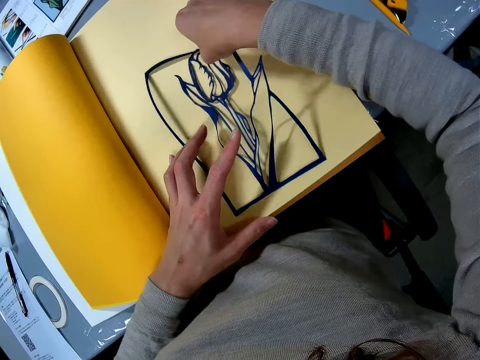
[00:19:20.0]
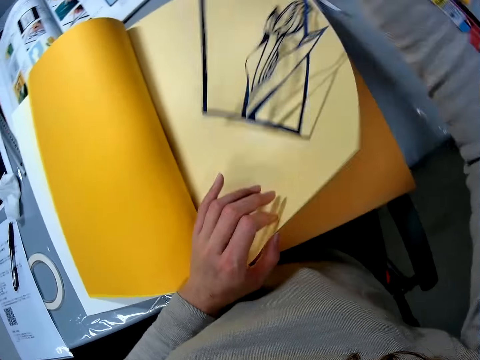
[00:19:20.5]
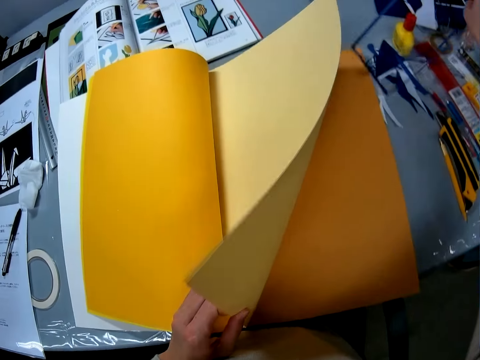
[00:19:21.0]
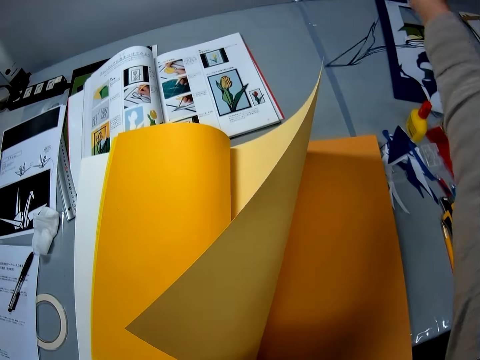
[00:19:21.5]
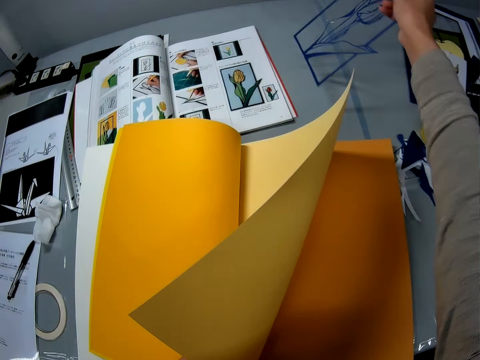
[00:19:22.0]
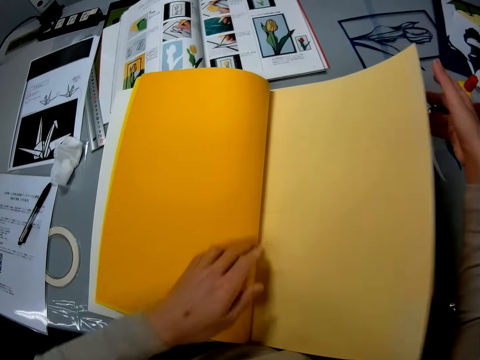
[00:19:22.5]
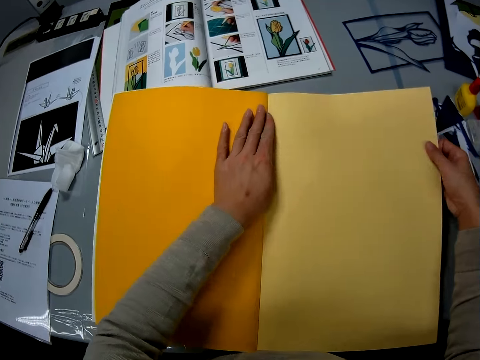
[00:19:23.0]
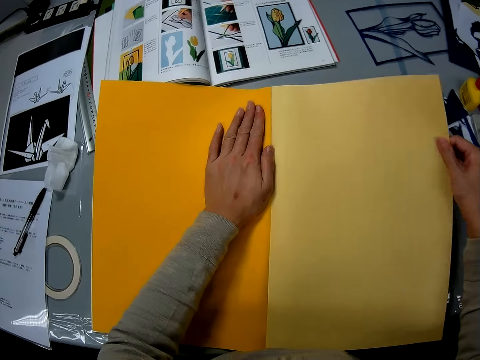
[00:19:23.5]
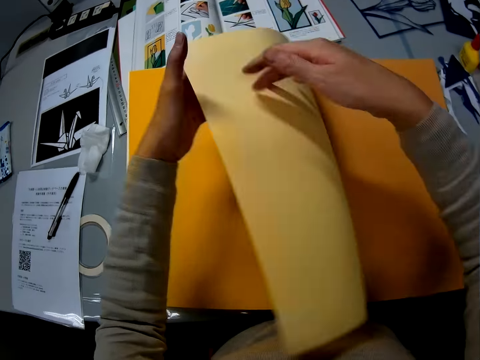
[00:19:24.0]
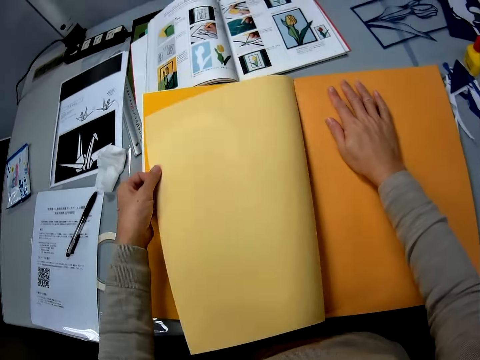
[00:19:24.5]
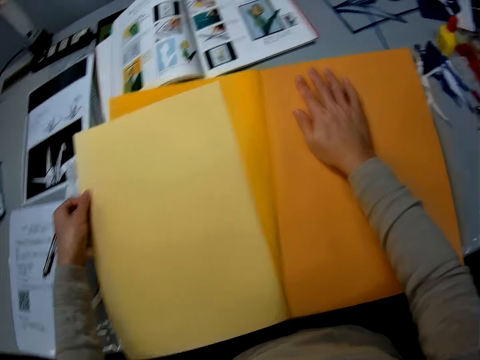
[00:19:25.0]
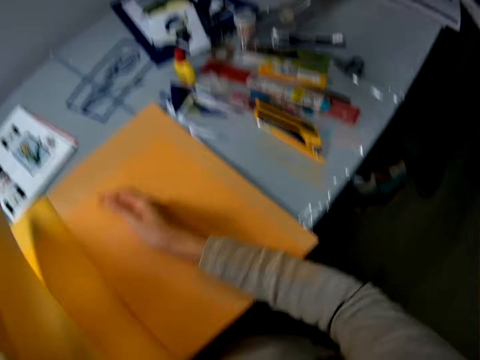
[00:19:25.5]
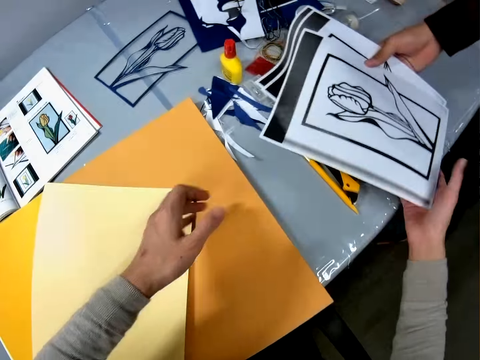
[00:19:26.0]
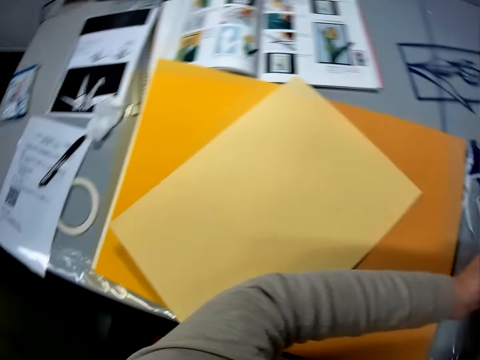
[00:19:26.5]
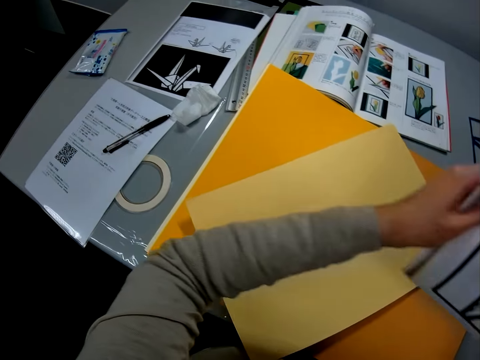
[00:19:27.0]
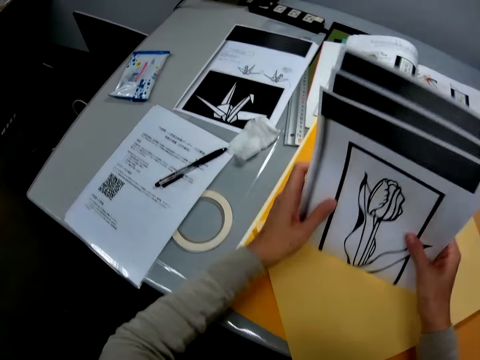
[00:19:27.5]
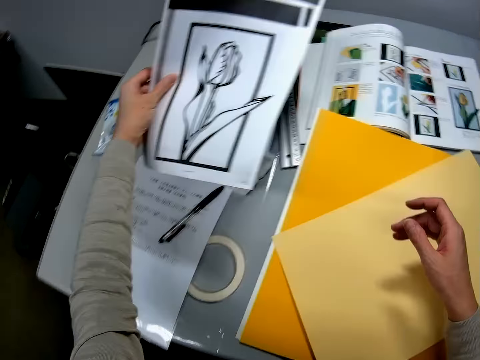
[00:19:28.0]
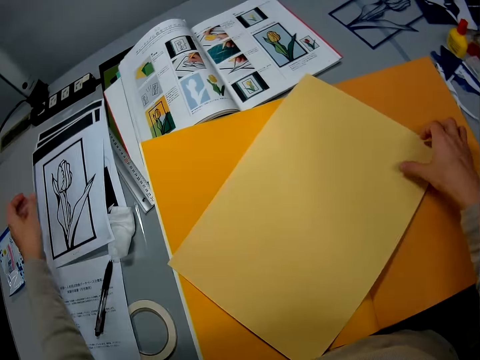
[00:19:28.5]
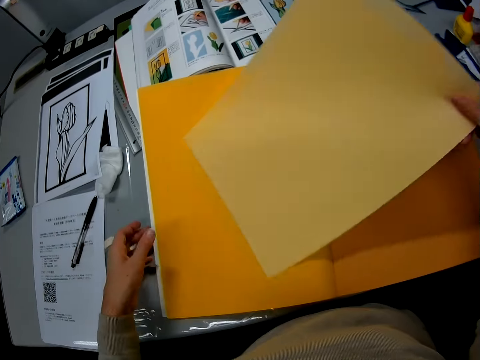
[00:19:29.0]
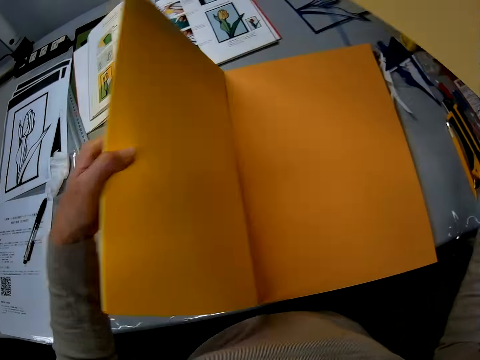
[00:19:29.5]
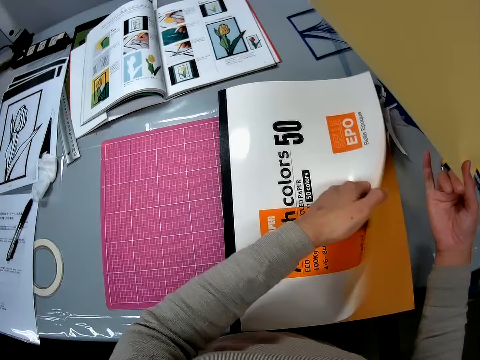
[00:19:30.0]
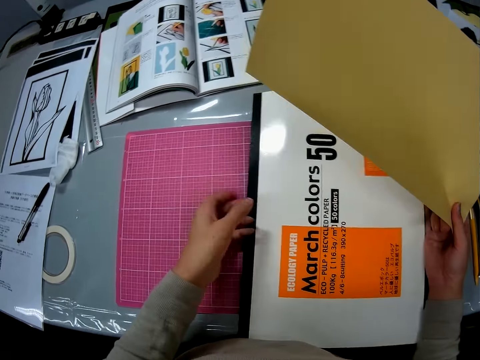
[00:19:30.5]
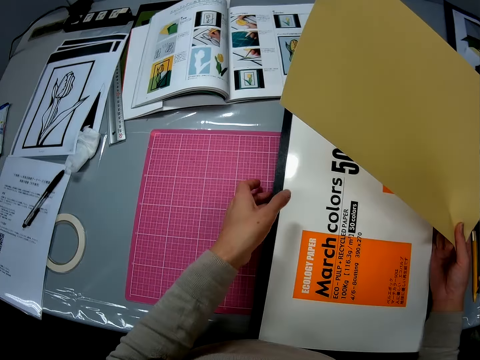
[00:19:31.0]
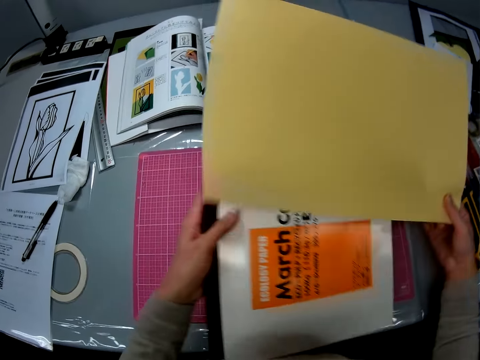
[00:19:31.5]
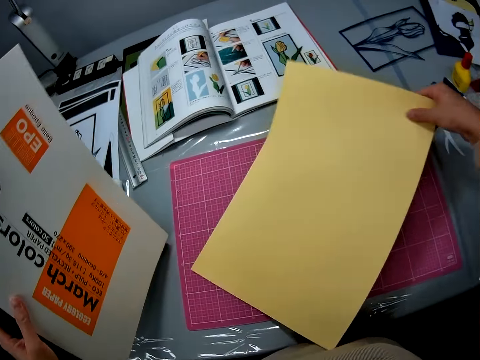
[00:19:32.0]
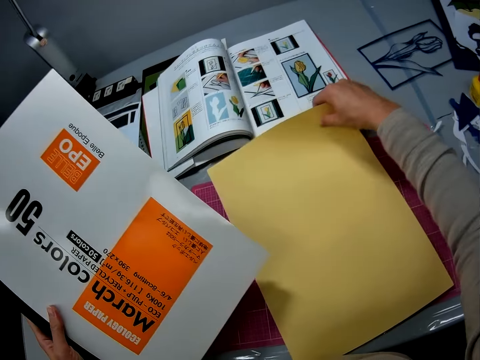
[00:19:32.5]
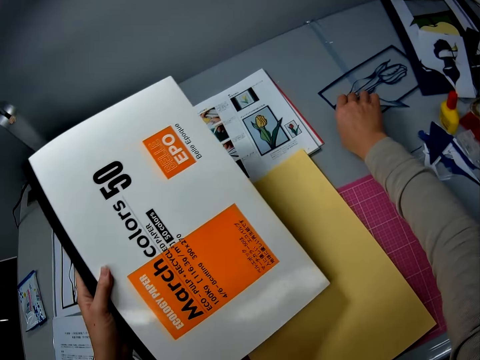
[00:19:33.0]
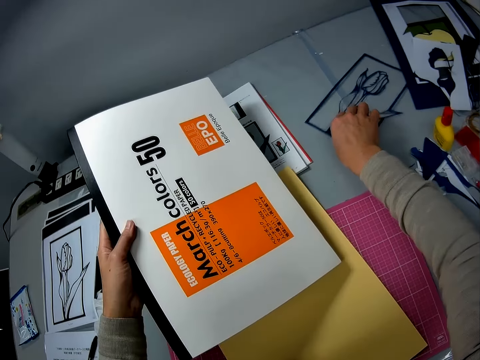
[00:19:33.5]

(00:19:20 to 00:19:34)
The camera wearer picks up the paper cutting art. They fold a page. They put the paper cutting art on the table. They hold the pages with both hands. They flip a page. They tear out a color paper. They put the paper on the book. They collect the printed pieces of paper from a man. They align the papers. They drop the printed pieces of paper on the table. They pick up a paper. They close the pack of color paper. They pick up the book. They put the paper on the cutting mat.

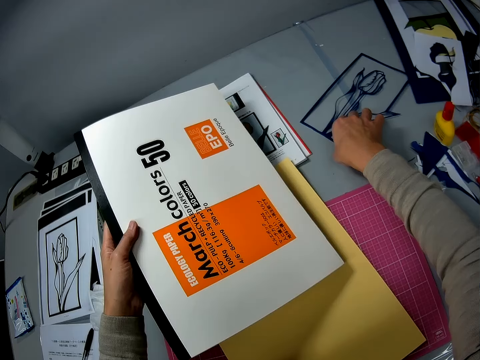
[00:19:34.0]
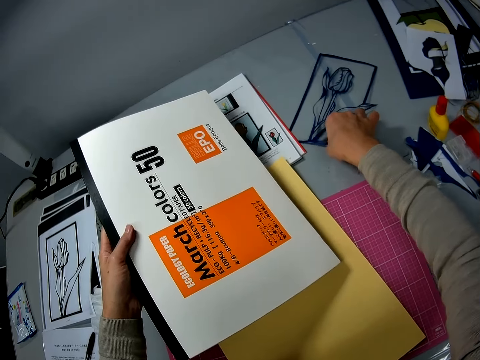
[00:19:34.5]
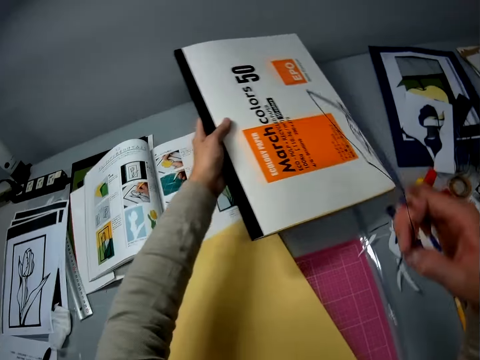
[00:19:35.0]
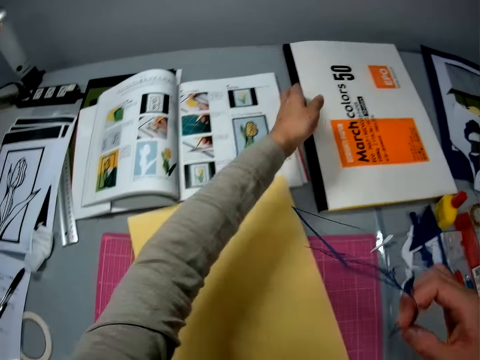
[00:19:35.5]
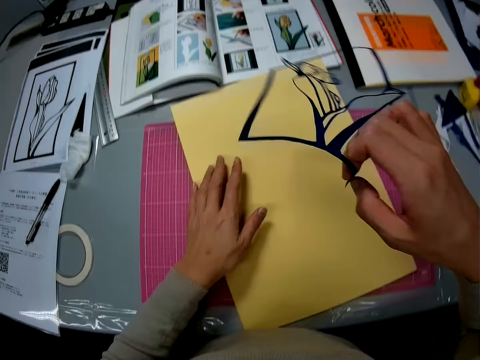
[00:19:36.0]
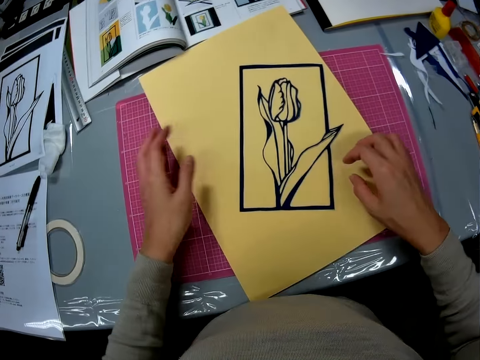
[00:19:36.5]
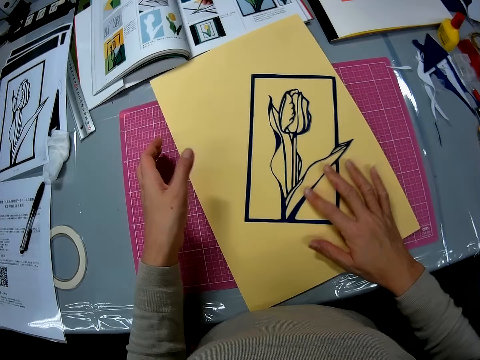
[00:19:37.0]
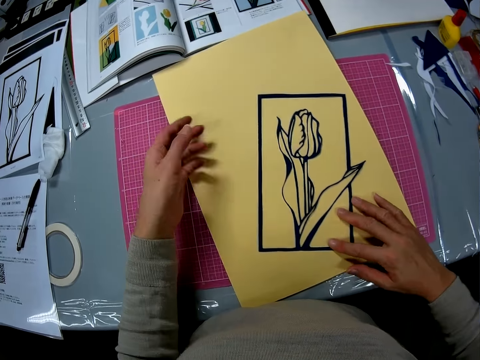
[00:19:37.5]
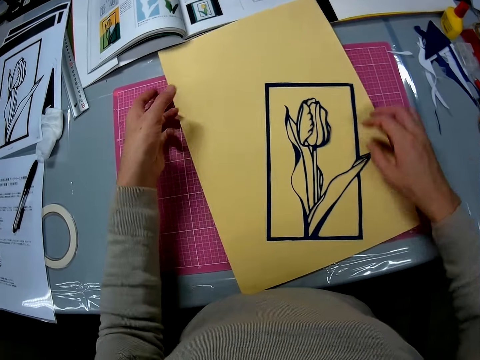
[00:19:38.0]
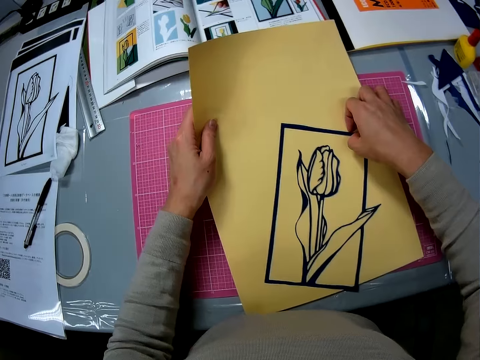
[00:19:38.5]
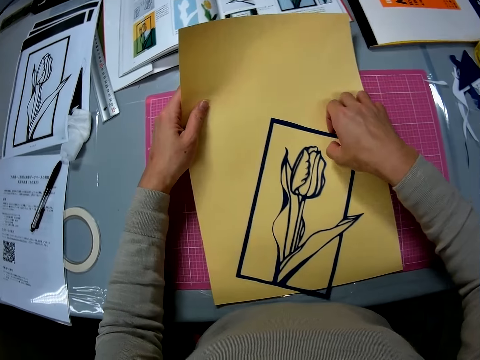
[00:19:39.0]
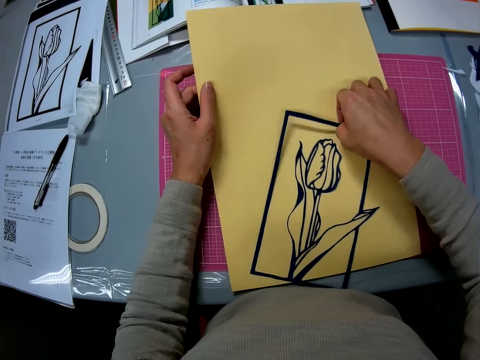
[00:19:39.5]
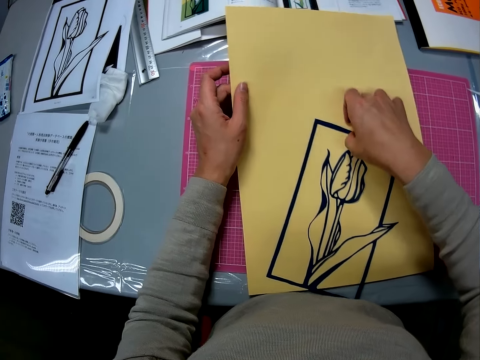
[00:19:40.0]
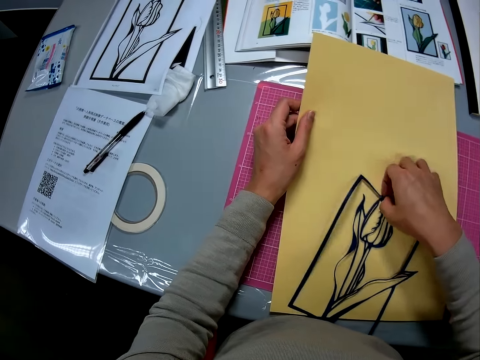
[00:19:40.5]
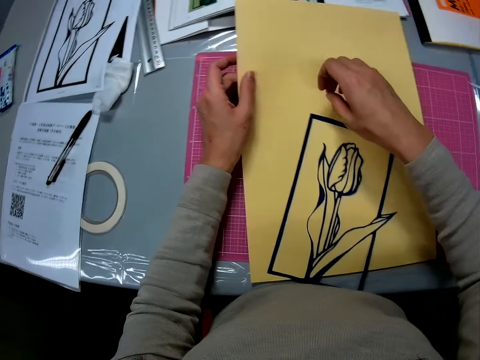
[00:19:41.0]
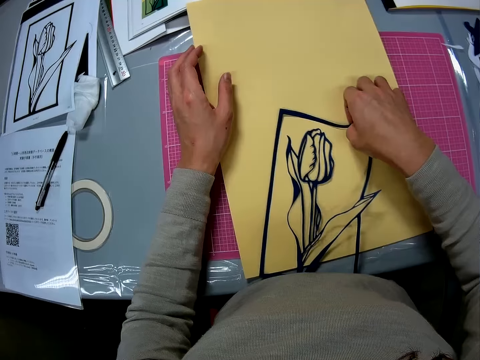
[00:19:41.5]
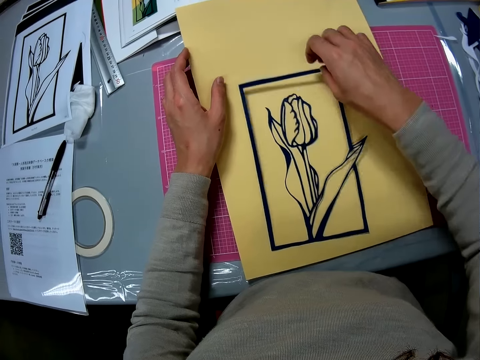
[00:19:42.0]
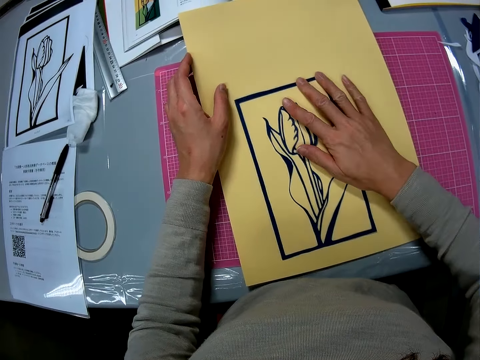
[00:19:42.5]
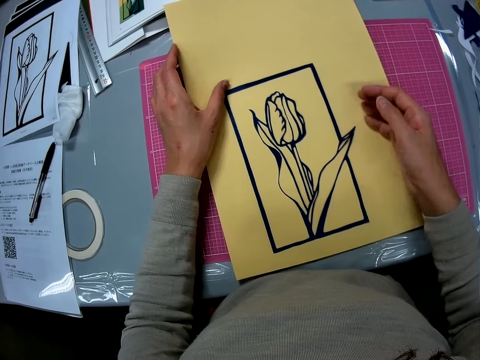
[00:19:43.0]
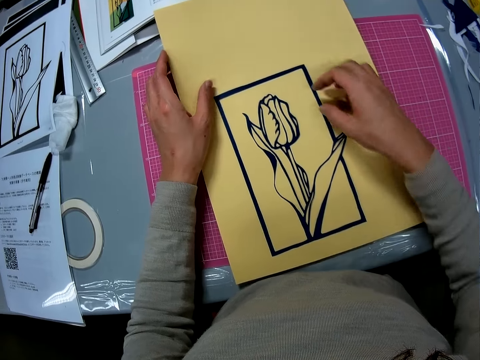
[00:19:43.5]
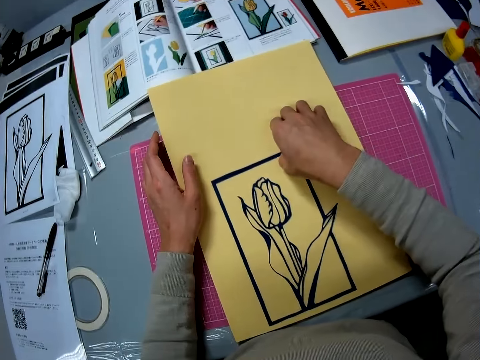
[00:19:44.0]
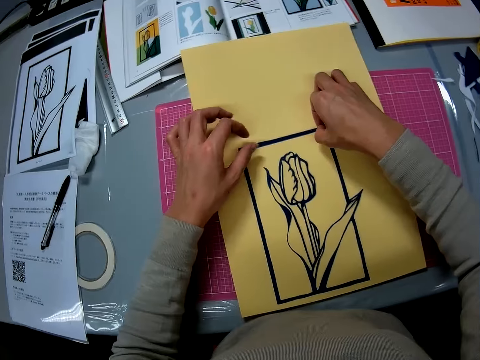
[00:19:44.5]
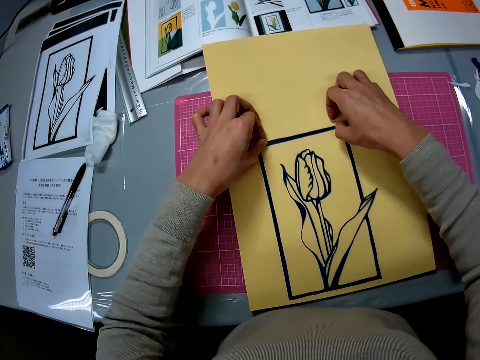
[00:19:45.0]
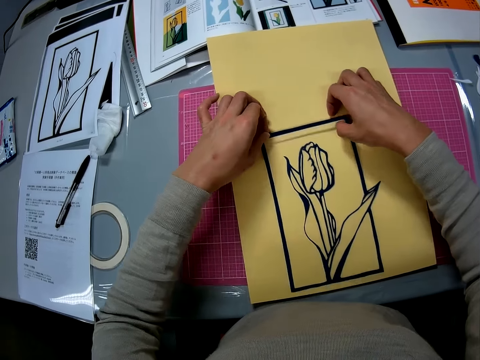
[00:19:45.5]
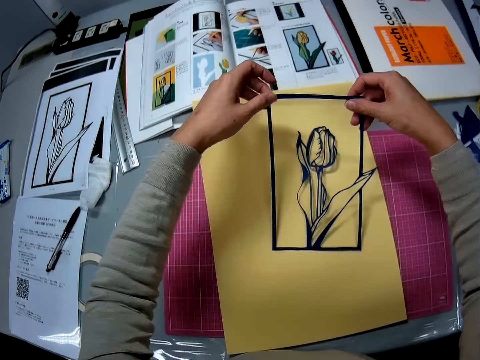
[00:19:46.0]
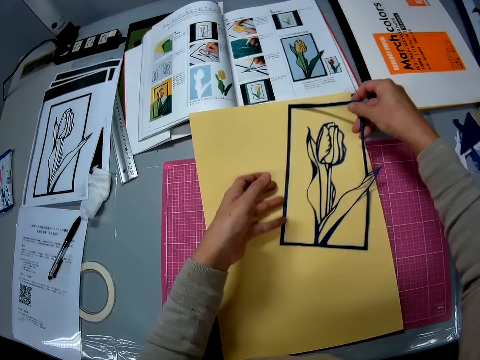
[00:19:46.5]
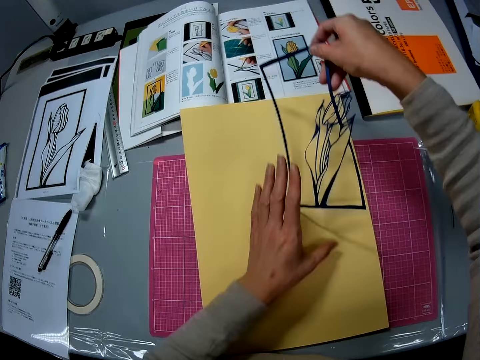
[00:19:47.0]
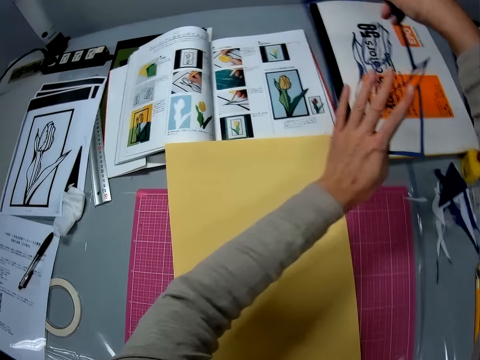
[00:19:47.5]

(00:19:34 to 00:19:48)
The camera wearer picks up the paper cutting art. They drop the pack of color paper on the table. They place the paper art on the color paper. They pull the paper cutting art. They lift the paper off the cutting mat. They pick up the paper cutting art. They put the paper cutting art on the paper. They align the paper cutting art on the paper. They pick up the paper cutting art.
